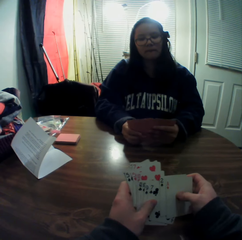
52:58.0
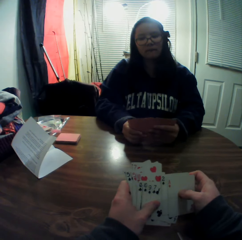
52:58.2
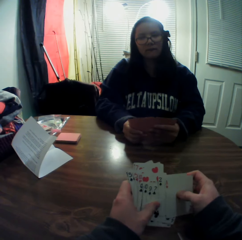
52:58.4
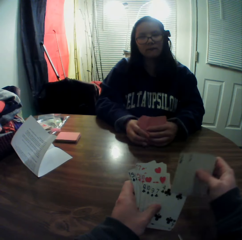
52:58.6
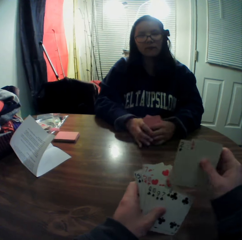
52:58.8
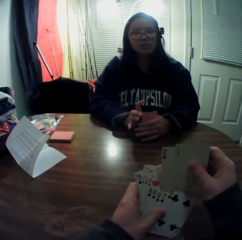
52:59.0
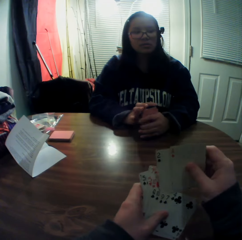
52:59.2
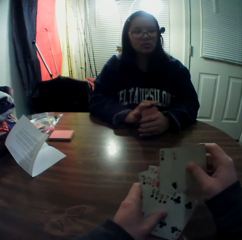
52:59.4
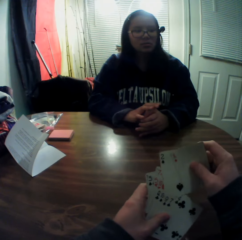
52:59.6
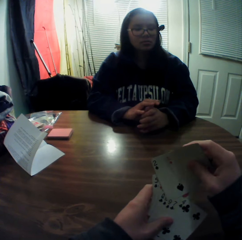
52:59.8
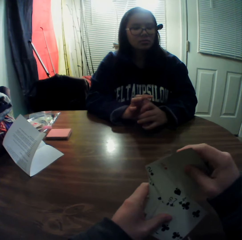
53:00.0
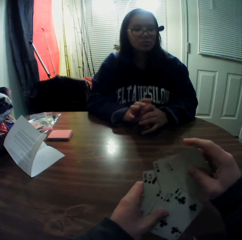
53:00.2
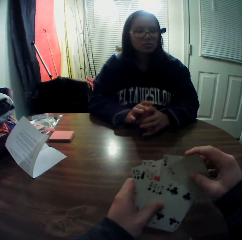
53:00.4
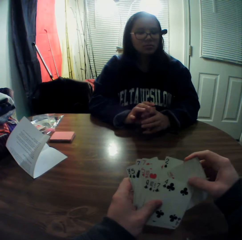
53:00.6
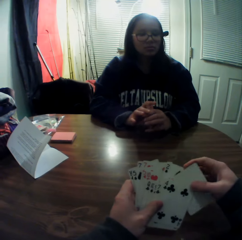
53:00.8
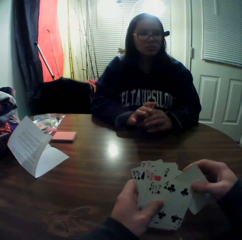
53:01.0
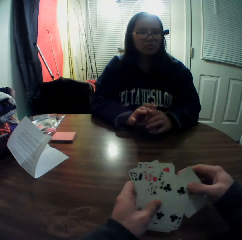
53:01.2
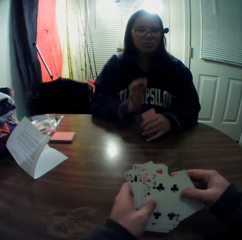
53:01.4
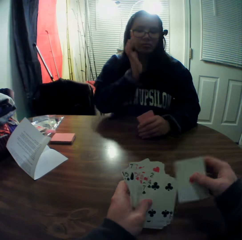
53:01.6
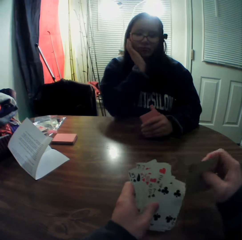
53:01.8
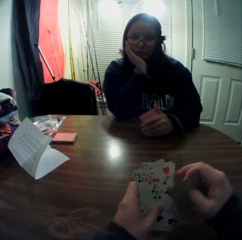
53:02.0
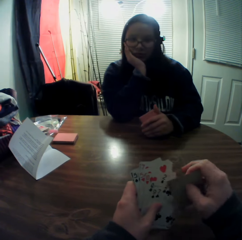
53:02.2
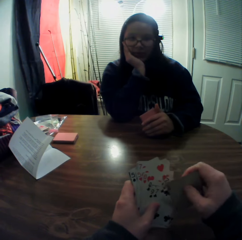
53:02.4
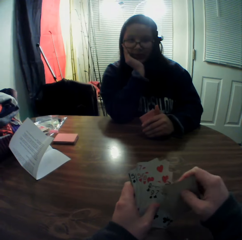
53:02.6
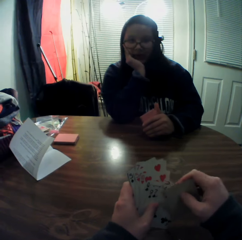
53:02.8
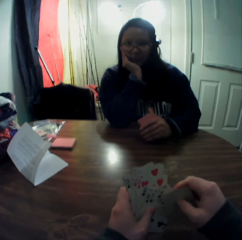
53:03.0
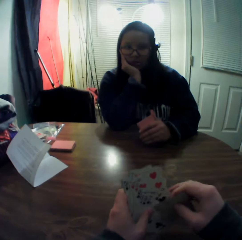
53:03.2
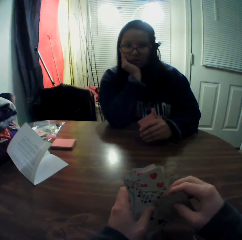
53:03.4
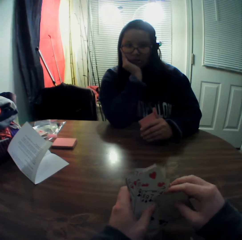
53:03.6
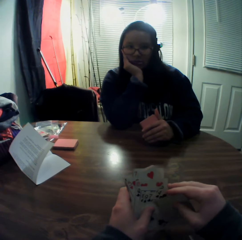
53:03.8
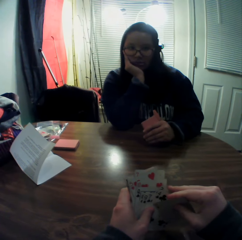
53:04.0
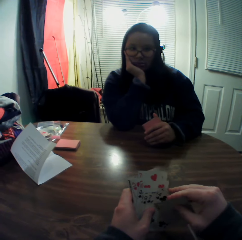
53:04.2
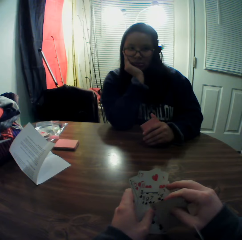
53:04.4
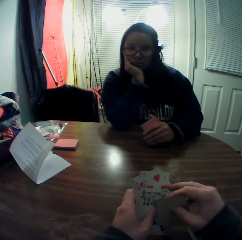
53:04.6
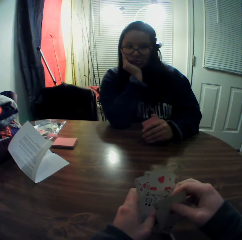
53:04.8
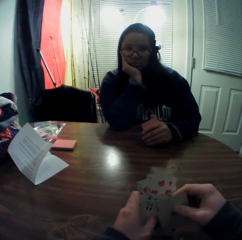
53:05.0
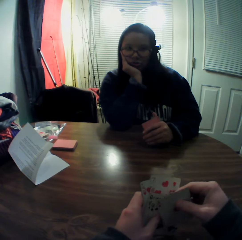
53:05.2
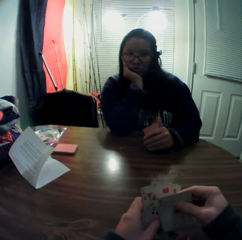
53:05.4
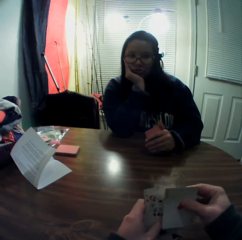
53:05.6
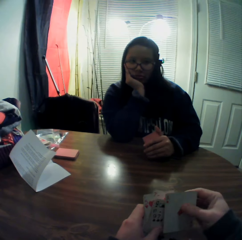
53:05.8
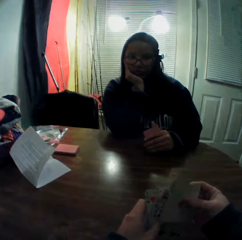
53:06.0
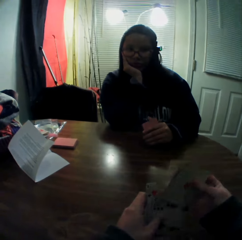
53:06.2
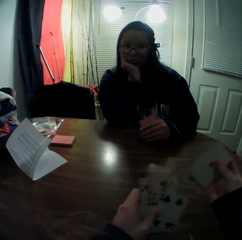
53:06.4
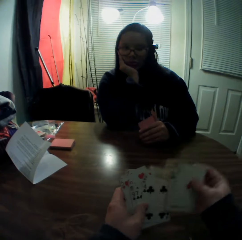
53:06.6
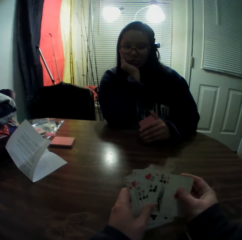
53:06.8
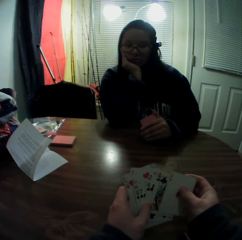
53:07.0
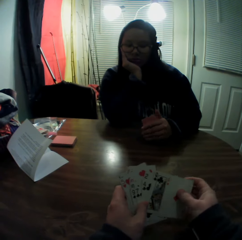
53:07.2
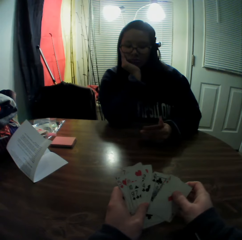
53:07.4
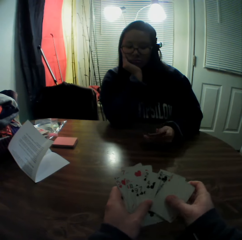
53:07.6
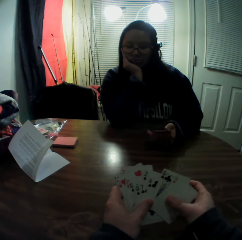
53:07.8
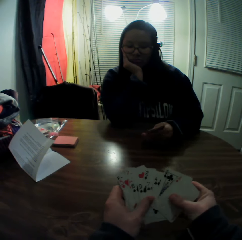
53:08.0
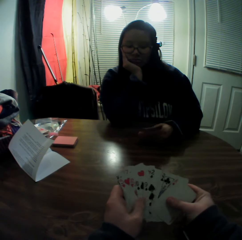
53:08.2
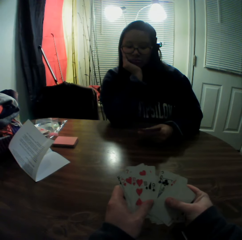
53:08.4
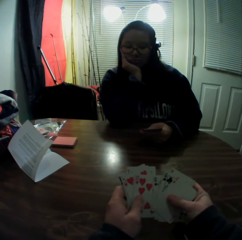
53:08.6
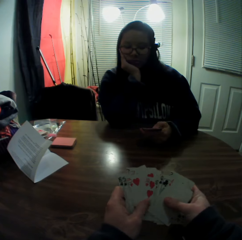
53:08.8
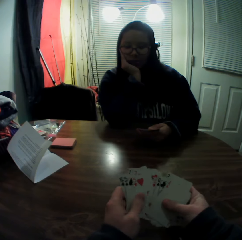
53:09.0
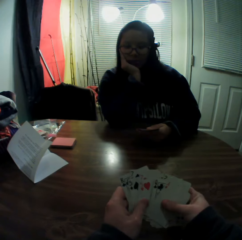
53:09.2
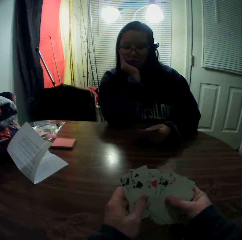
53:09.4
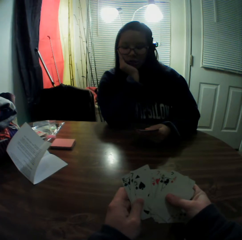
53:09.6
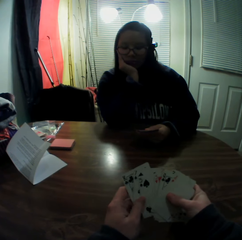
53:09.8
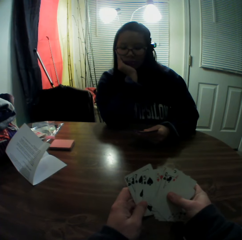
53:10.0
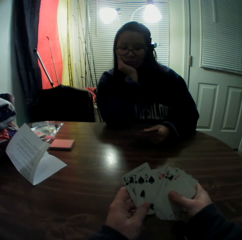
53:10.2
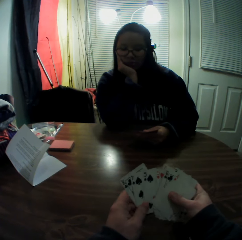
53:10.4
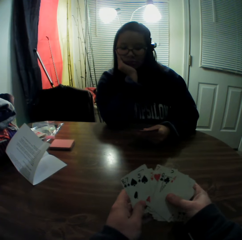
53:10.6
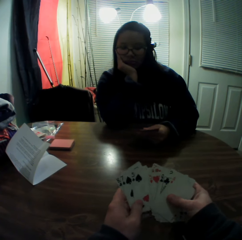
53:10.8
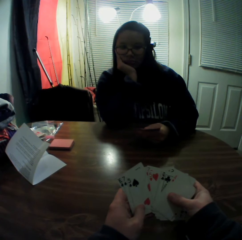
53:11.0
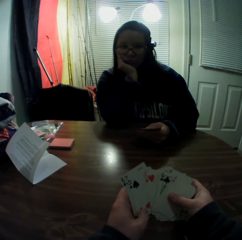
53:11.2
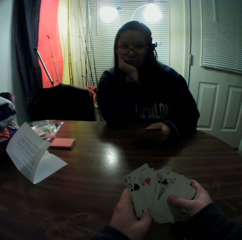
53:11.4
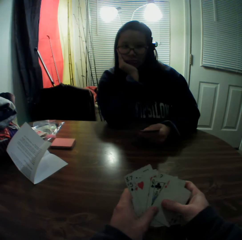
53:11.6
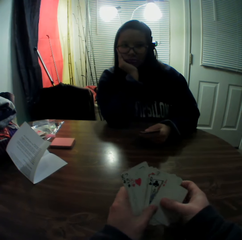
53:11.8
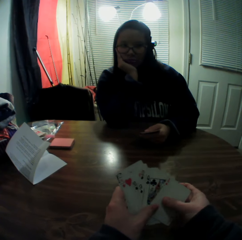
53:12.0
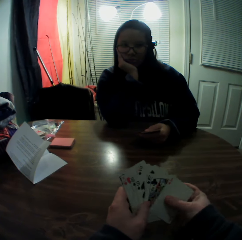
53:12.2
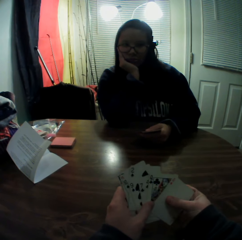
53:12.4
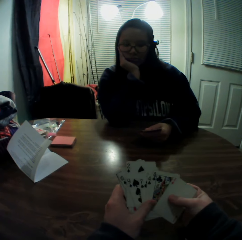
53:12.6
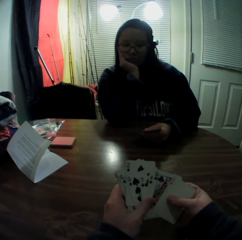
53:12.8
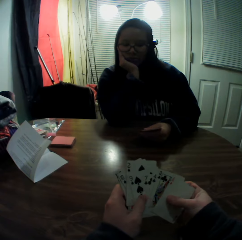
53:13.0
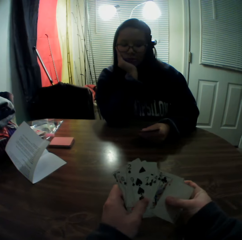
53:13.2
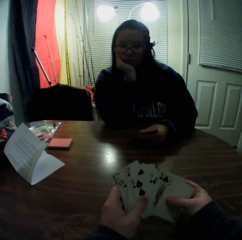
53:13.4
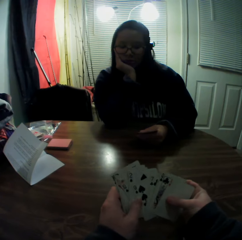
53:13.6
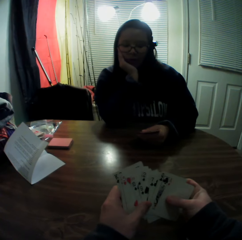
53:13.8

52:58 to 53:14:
The woman rests her chin on her right hand.

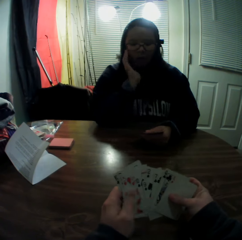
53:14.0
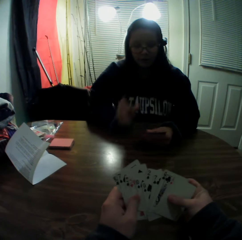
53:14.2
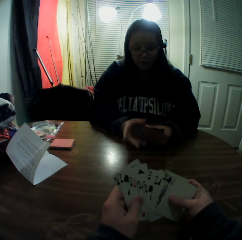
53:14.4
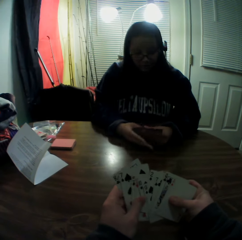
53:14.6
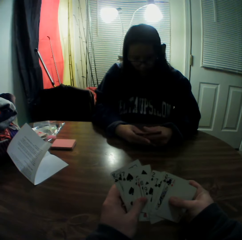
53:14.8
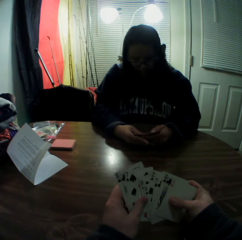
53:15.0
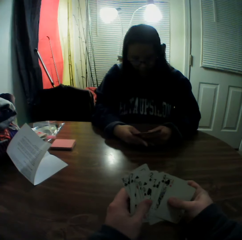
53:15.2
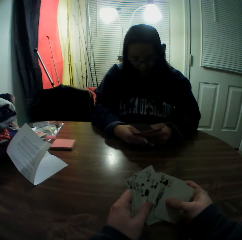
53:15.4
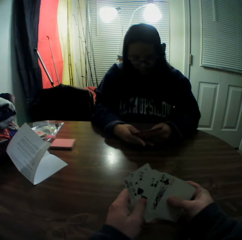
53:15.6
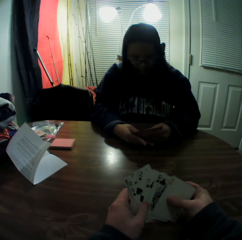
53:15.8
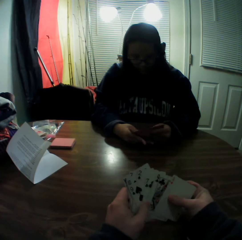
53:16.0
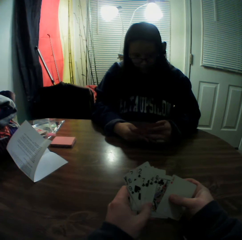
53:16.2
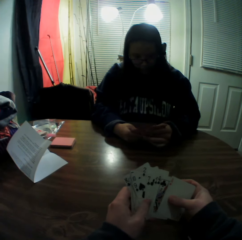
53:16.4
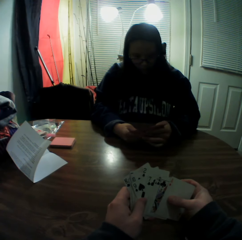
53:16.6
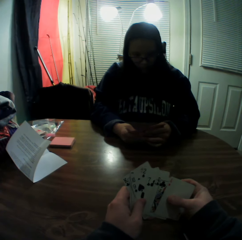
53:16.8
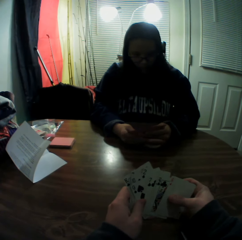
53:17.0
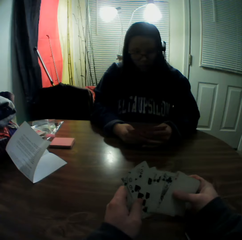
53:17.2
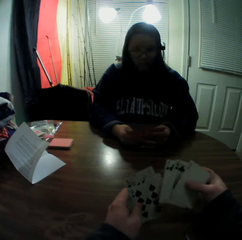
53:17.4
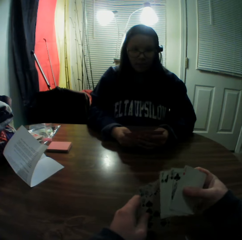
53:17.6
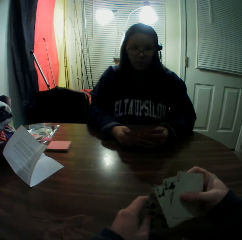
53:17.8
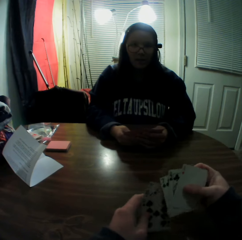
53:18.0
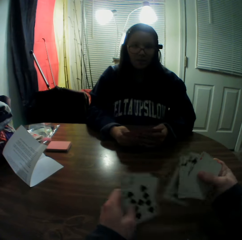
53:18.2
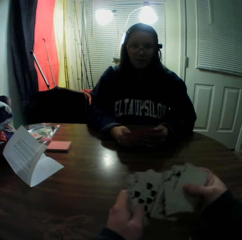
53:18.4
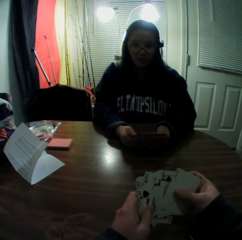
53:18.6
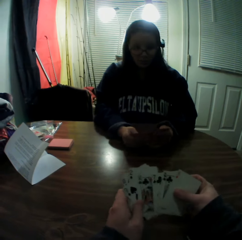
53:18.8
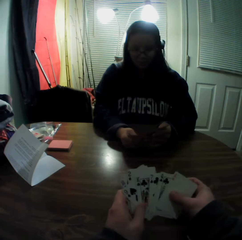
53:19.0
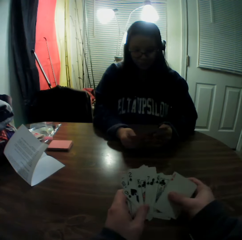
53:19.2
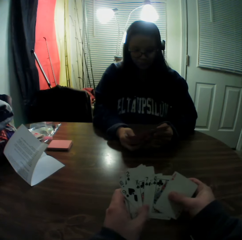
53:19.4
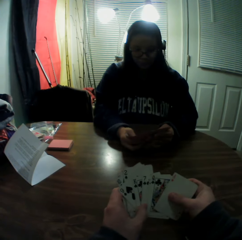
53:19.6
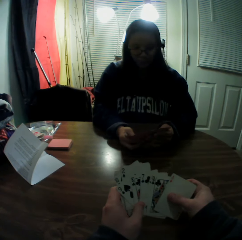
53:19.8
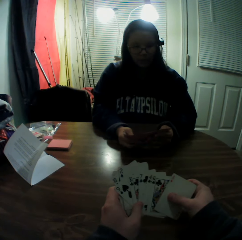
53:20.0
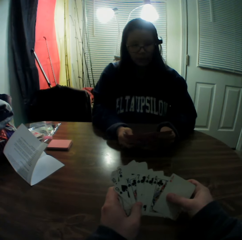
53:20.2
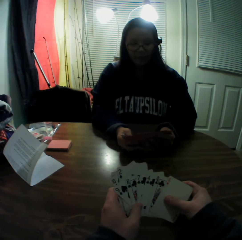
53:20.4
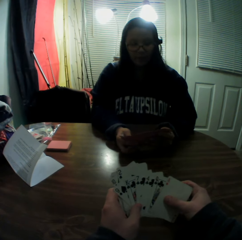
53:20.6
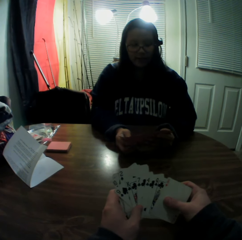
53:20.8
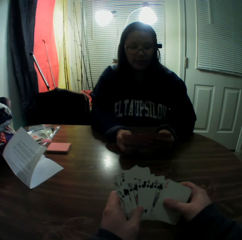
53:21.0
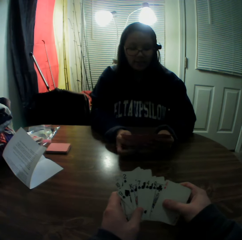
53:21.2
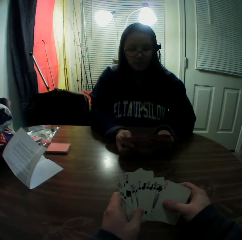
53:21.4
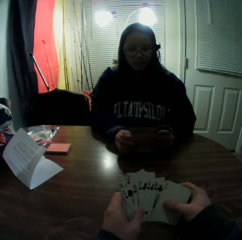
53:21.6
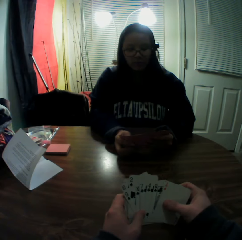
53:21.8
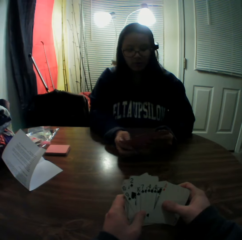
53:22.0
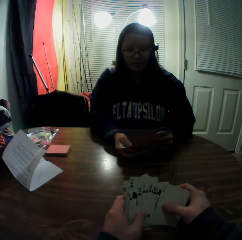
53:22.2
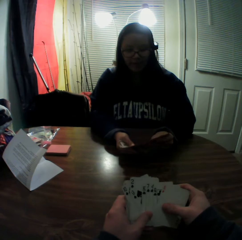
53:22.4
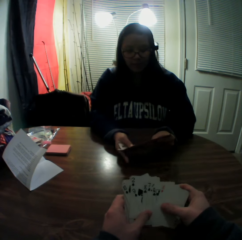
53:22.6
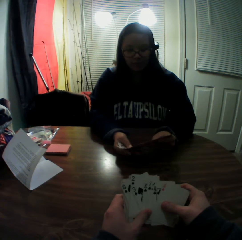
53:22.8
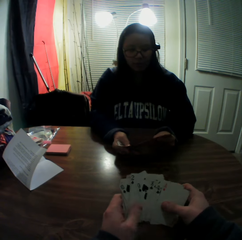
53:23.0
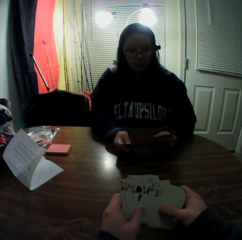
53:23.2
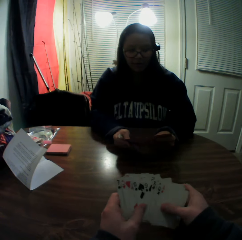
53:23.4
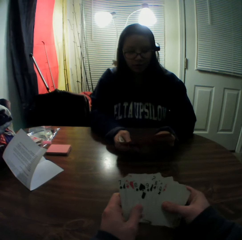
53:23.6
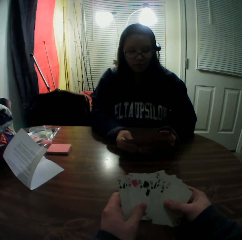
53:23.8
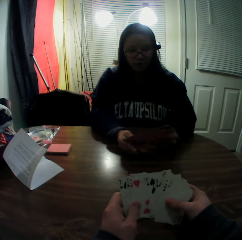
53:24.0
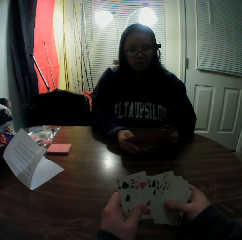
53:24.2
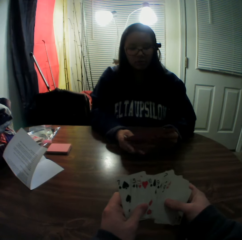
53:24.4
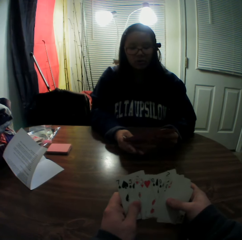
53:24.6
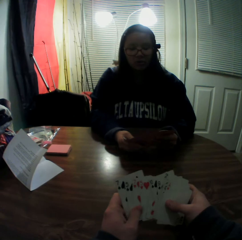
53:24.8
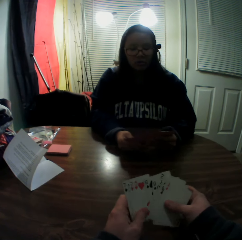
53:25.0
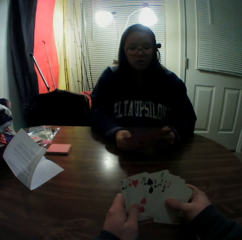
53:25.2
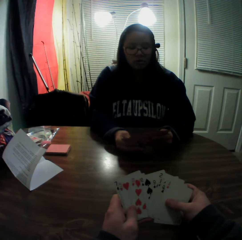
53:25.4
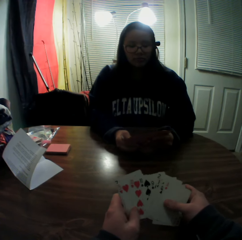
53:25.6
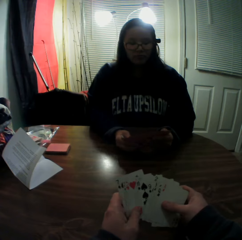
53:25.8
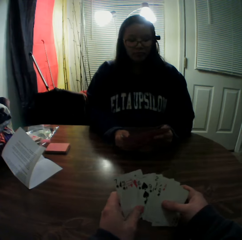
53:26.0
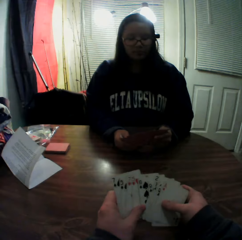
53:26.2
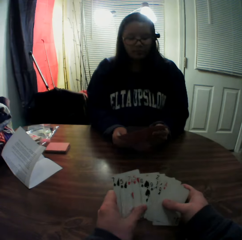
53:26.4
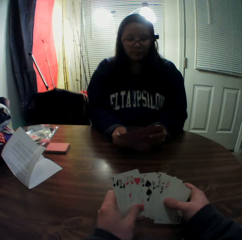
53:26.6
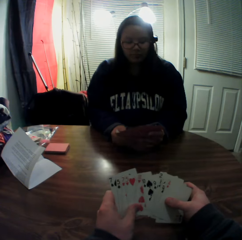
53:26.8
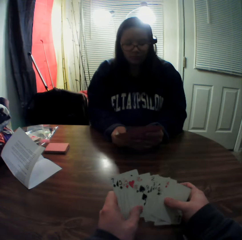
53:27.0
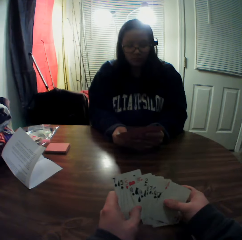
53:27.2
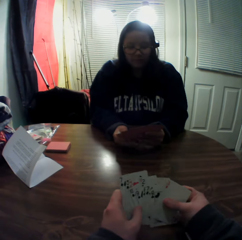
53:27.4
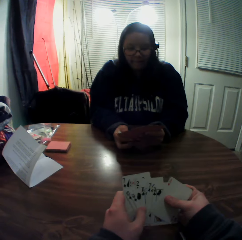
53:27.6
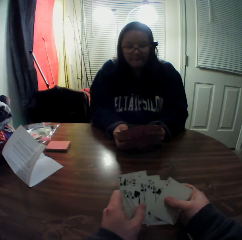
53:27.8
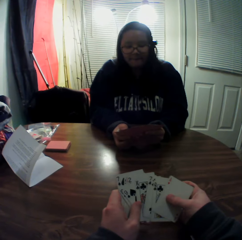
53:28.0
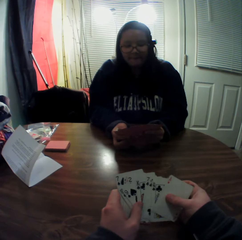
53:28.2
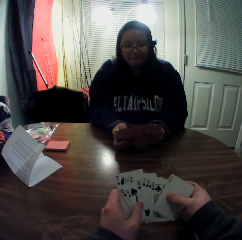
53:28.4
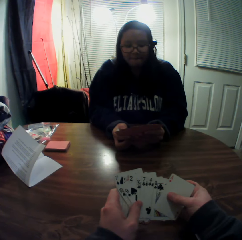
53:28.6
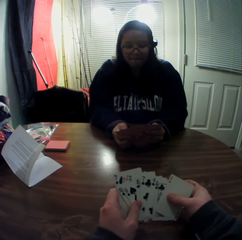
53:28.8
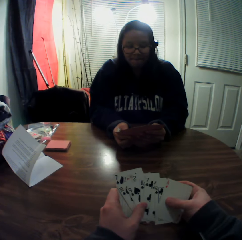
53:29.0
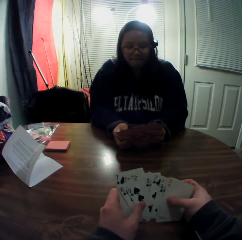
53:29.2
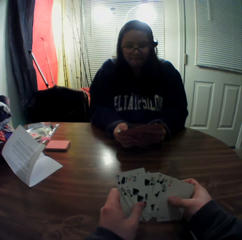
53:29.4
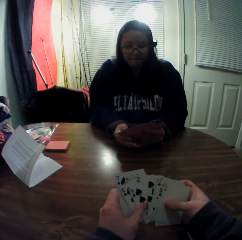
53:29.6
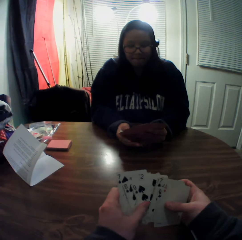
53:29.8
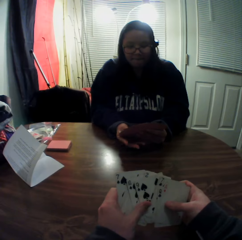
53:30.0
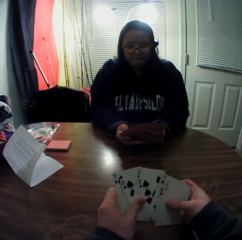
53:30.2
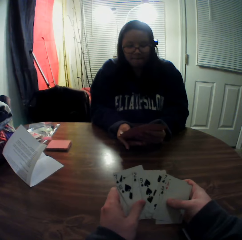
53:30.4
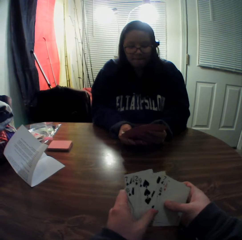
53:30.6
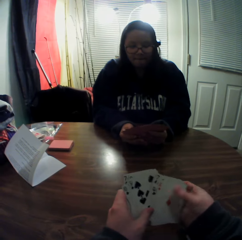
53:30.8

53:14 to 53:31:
A woman speaks to the camera wearer. The camera wearer arranges the cards. The woman speaks to the camera wearer. The camera wearer sorts his cards.
